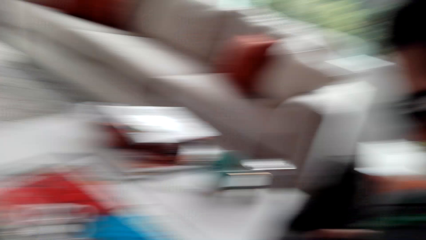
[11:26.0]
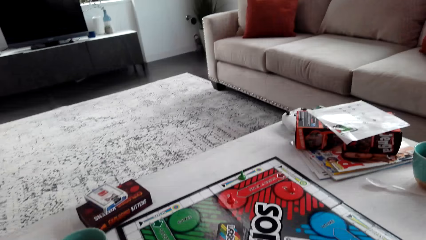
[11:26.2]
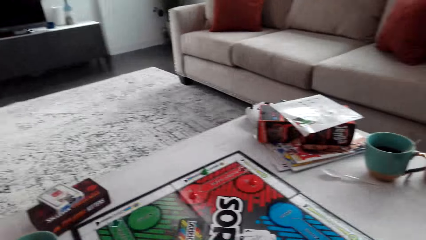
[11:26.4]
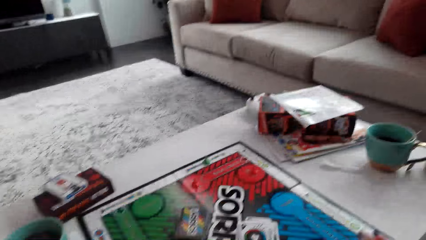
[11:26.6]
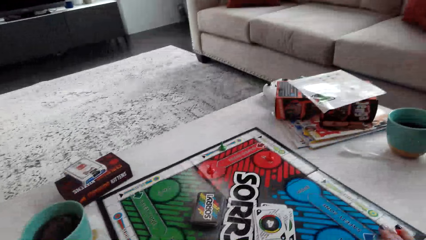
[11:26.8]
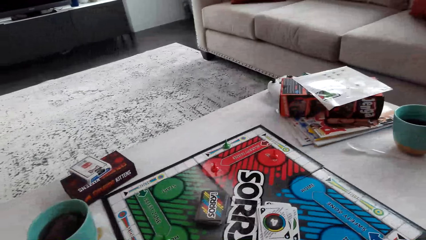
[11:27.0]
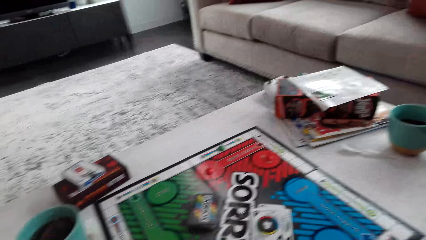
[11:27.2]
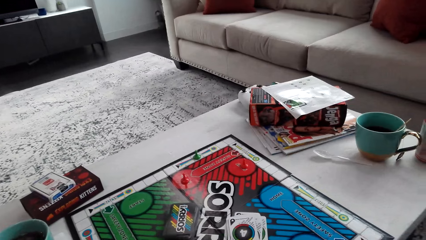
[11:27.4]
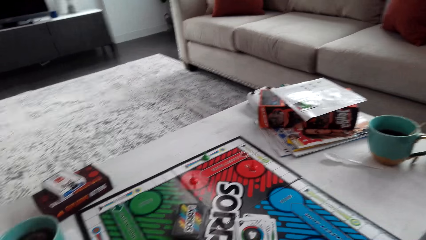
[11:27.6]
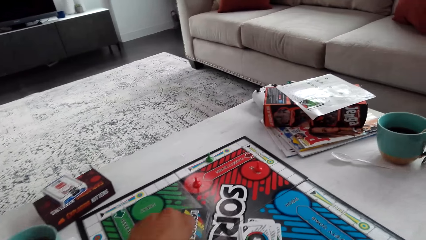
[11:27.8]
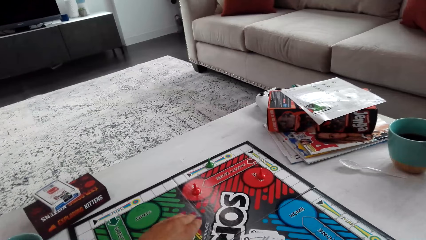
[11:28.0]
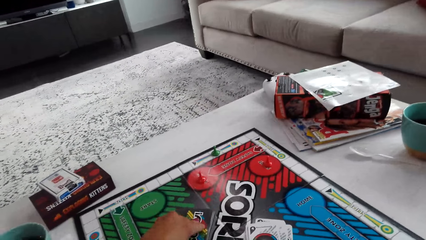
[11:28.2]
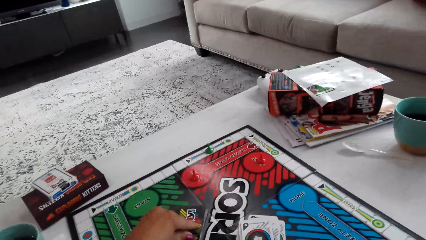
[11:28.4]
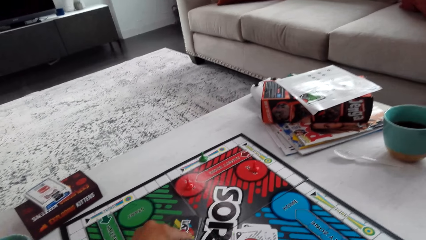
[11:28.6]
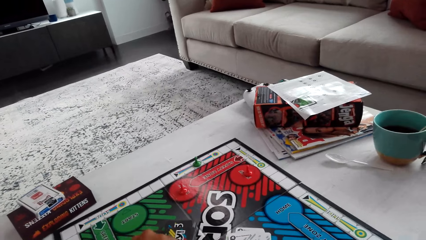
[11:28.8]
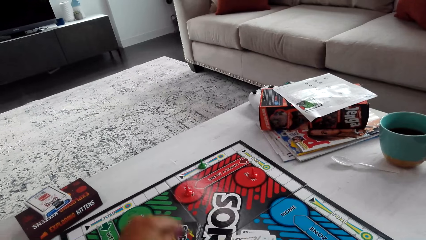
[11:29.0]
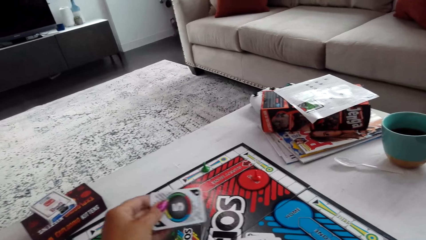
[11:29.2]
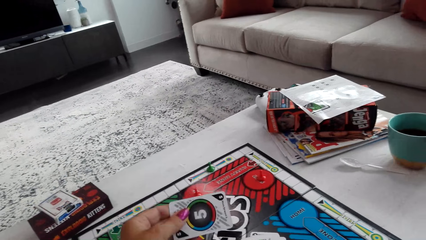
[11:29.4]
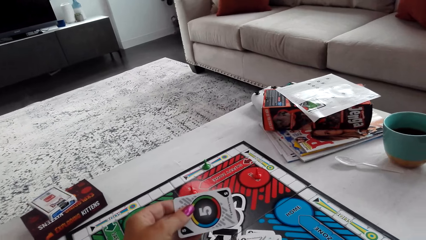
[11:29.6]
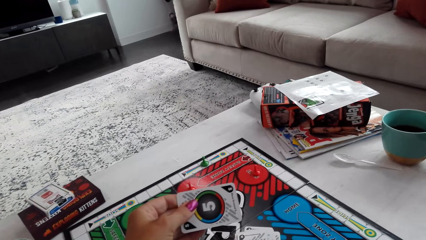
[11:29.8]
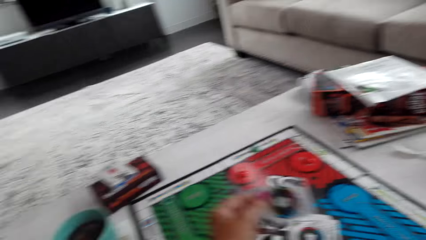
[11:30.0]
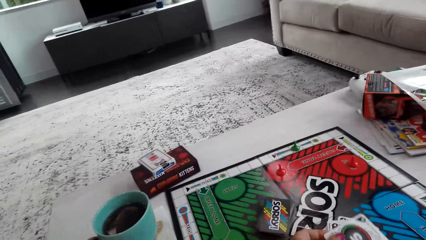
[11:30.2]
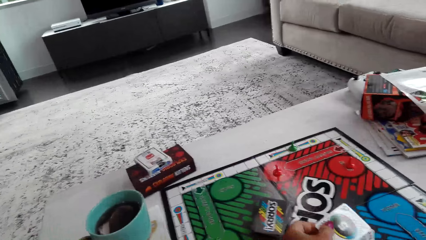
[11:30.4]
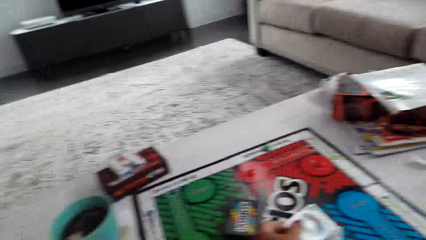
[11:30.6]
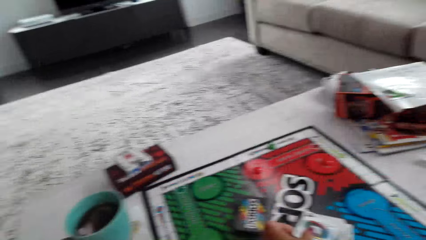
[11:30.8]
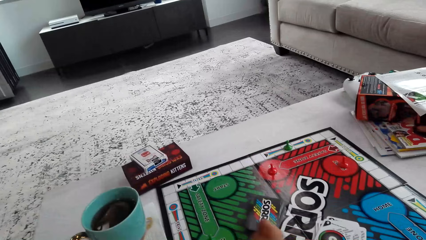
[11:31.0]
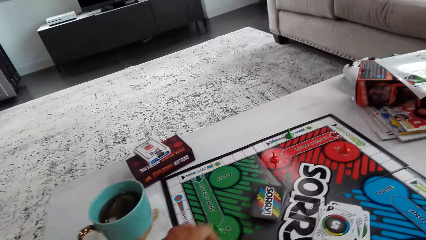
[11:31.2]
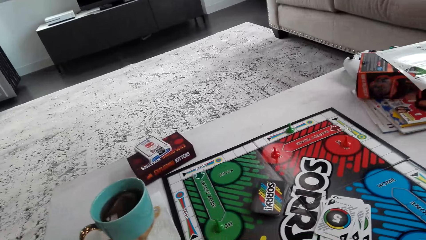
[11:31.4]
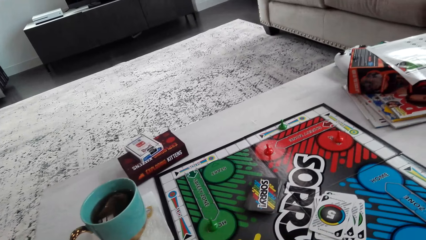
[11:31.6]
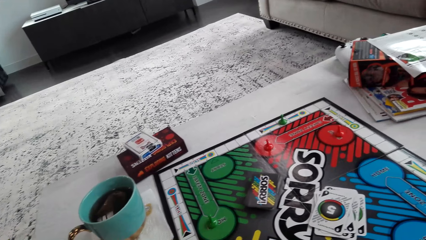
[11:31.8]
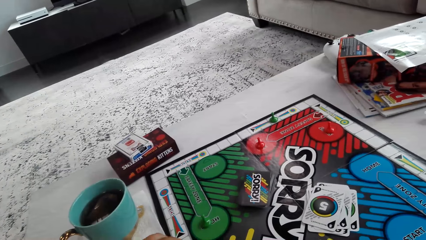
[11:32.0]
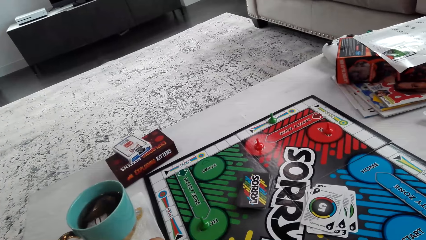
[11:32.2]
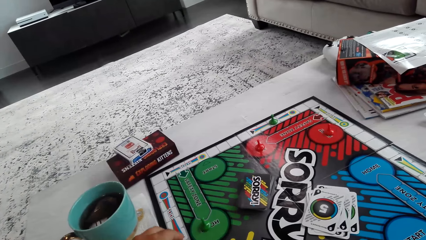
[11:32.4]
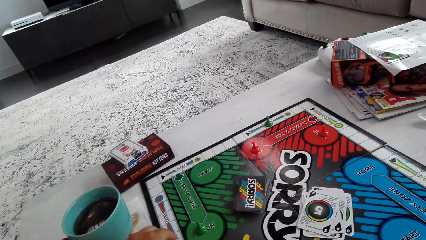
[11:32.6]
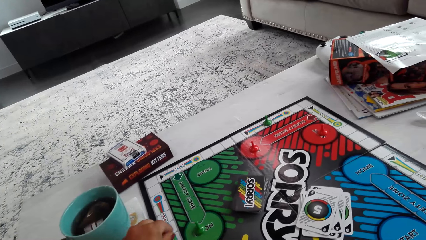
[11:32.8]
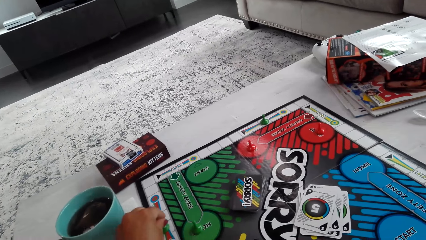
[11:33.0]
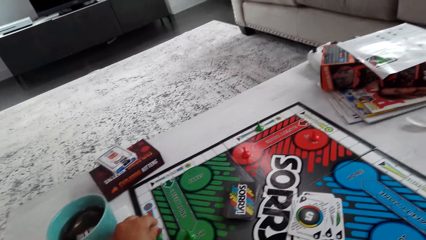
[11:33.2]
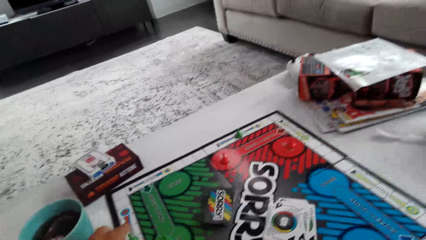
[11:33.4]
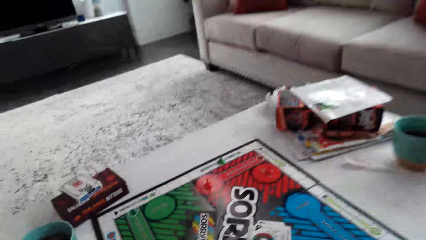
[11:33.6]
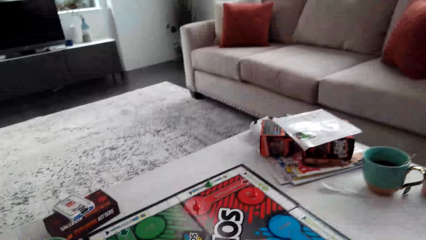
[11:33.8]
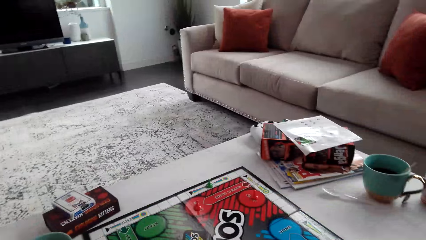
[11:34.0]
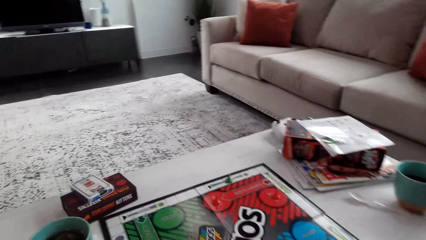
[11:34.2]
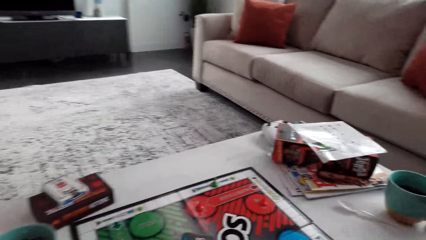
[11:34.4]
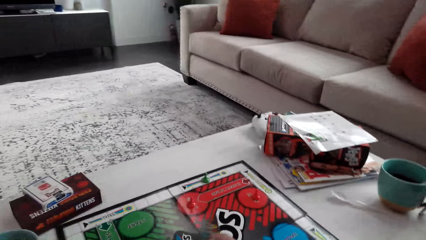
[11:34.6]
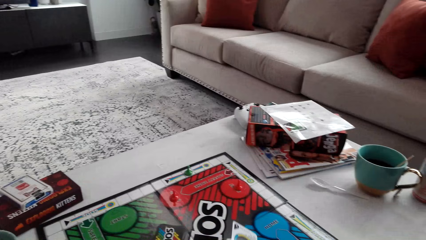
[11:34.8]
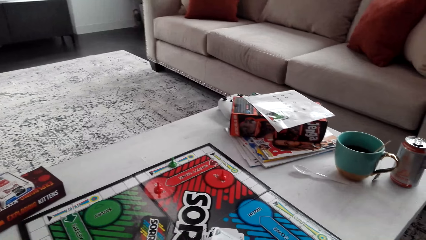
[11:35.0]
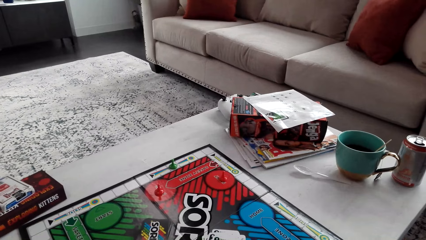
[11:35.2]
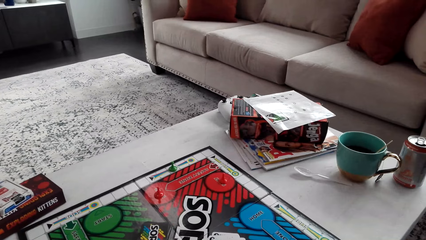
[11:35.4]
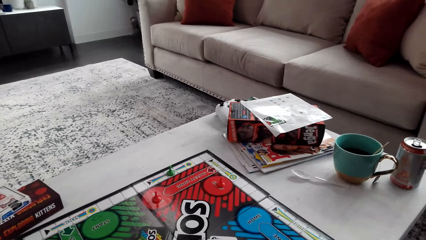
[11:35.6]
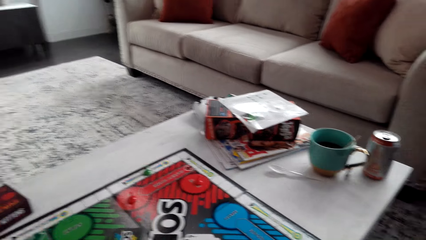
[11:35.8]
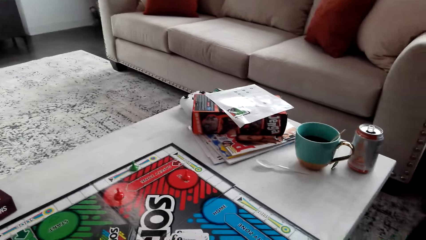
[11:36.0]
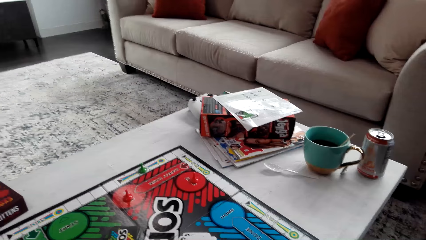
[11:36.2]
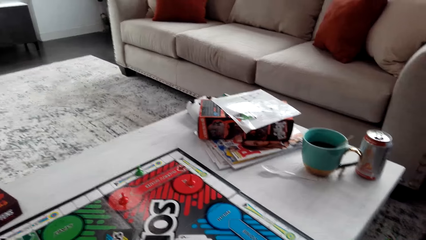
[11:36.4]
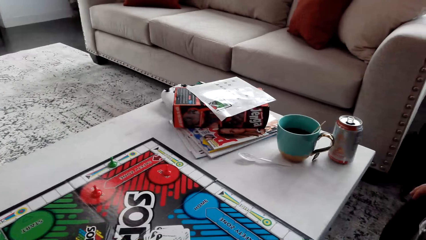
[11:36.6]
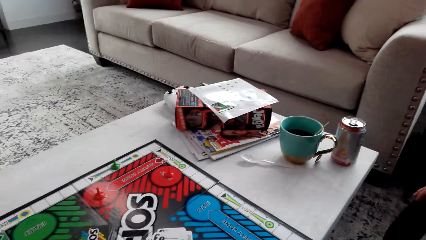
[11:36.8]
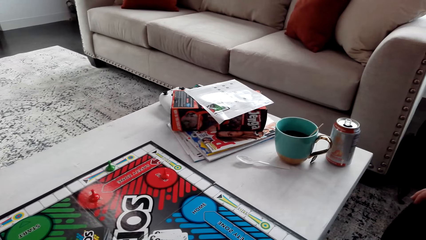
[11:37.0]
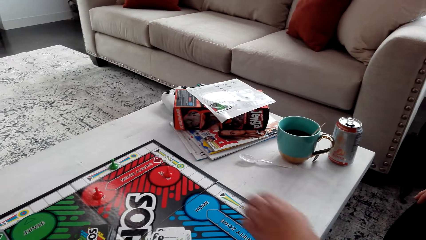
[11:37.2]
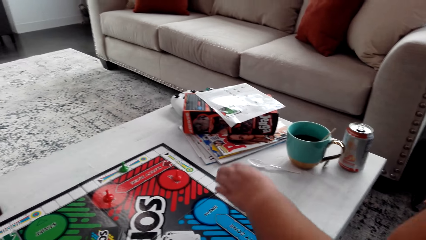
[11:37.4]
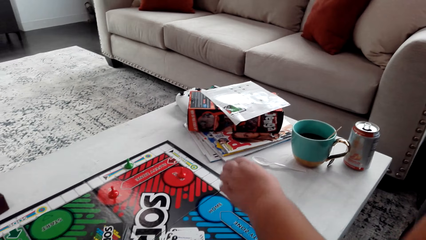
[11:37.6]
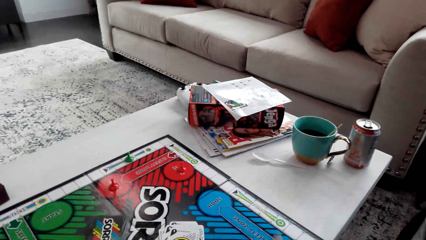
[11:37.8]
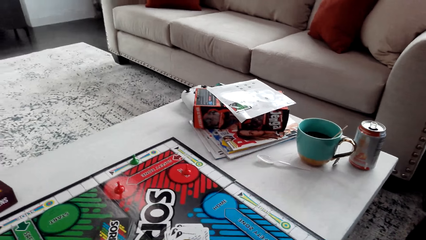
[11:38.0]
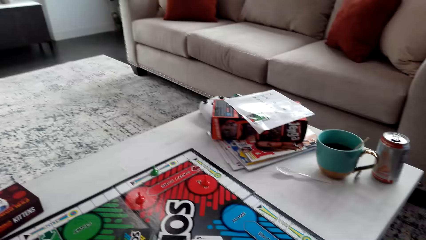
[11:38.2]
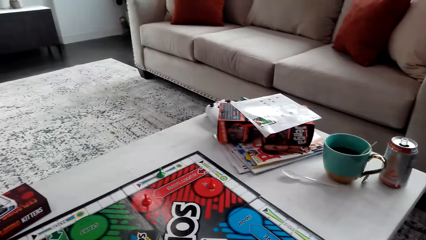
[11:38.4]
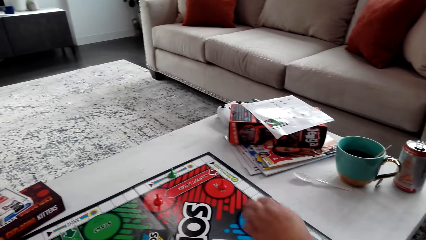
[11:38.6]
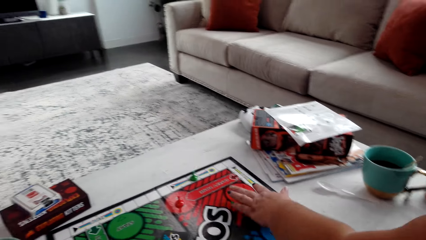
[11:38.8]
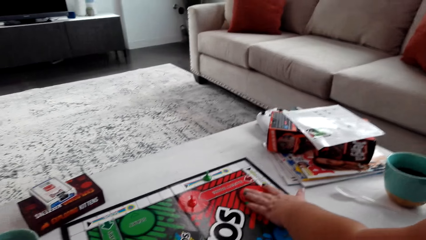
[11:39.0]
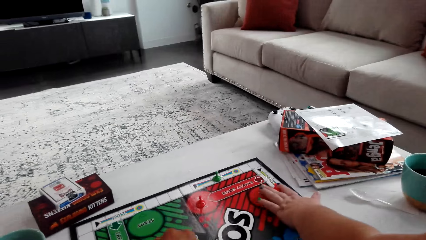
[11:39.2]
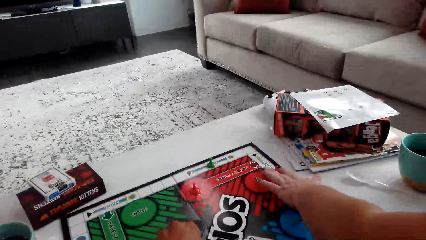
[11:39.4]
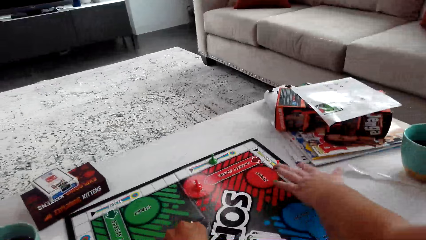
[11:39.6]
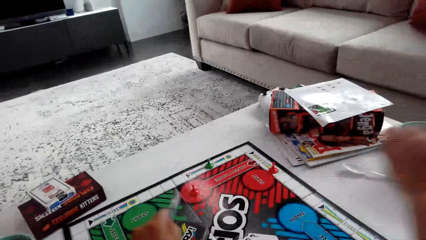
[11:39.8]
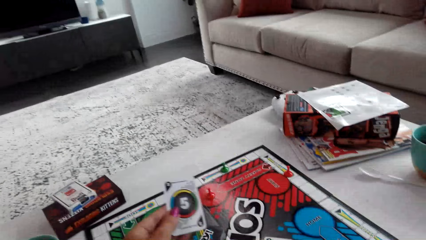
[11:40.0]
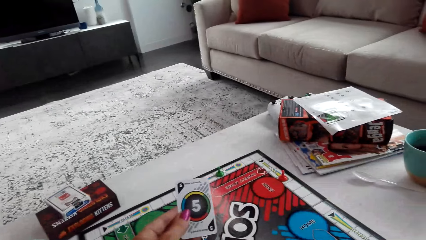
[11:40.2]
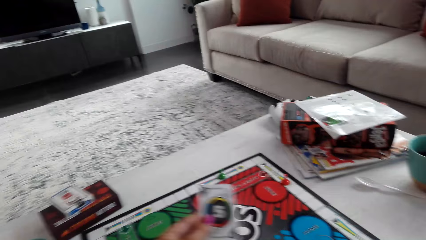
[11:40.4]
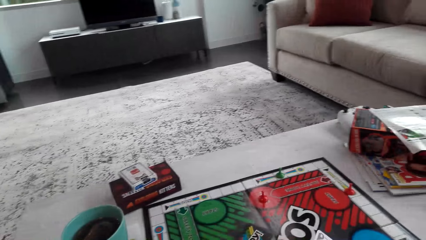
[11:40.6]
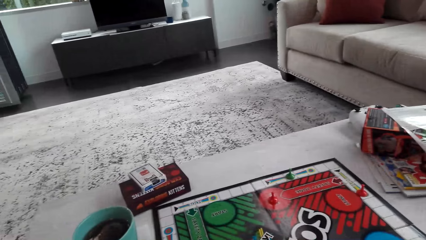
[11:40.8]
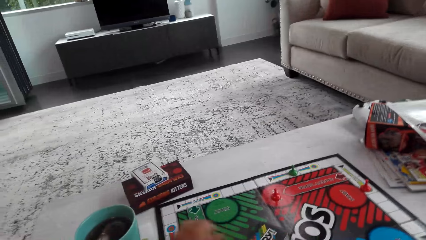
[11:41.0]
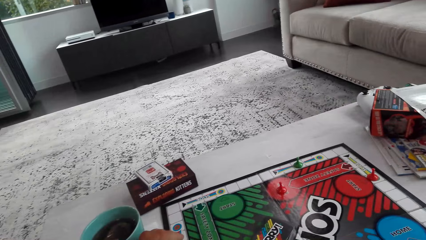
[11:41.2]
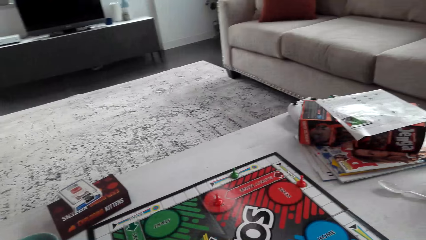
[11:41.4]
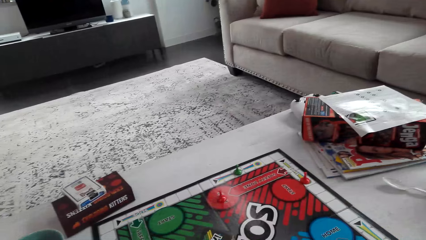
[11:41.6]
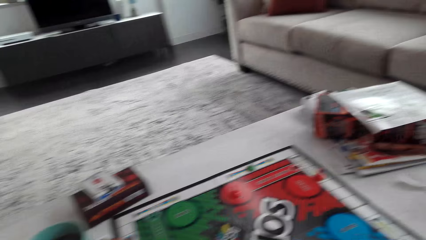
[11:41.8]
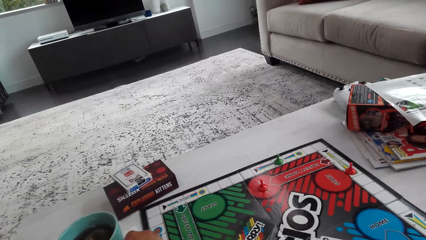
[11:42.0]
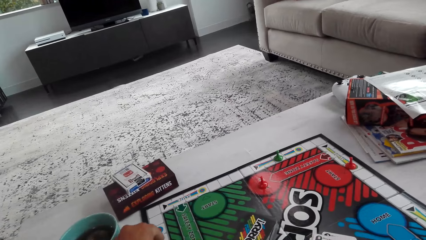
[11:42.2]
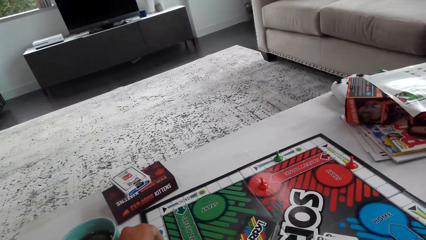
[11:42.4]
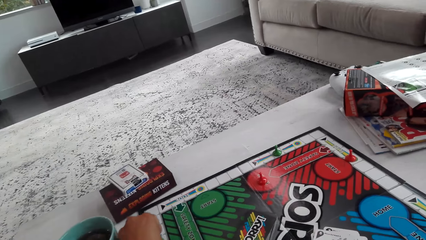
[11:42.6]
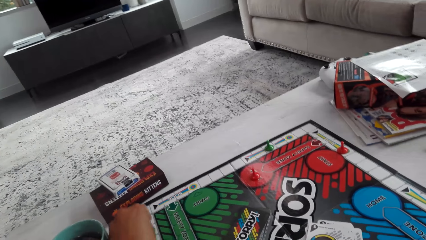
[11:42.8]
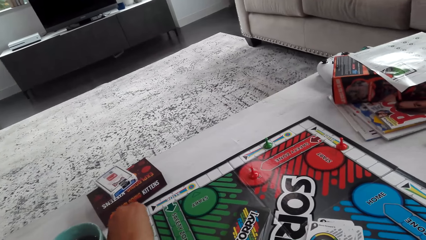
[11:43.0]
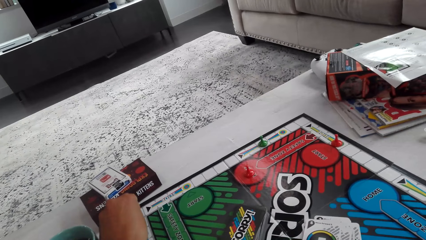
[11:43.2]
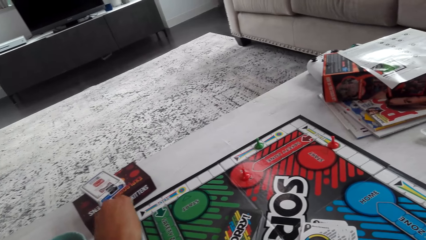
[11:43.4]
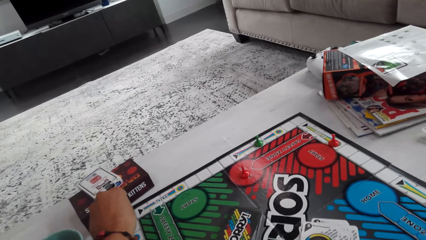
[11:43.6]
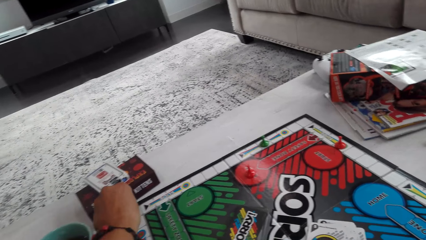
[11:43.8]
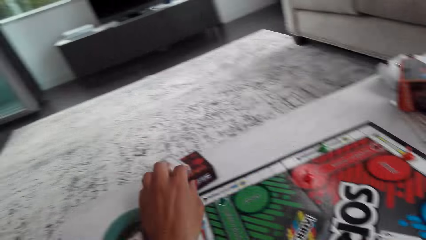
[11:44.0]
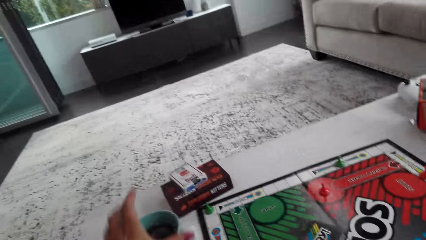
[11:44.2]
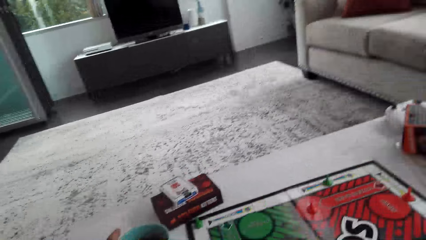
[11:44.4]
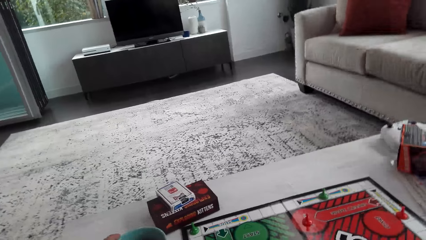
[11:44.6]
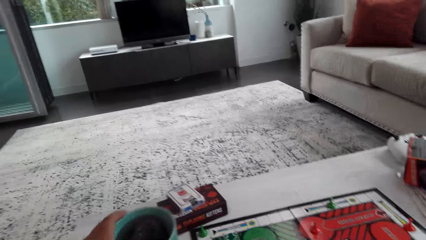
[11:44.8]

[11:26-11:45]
The camera wearer picks up the card. They put the card down. They move the pawn. A woman moves the pawn. The camera wearer picks up the card. They move the pawn.
